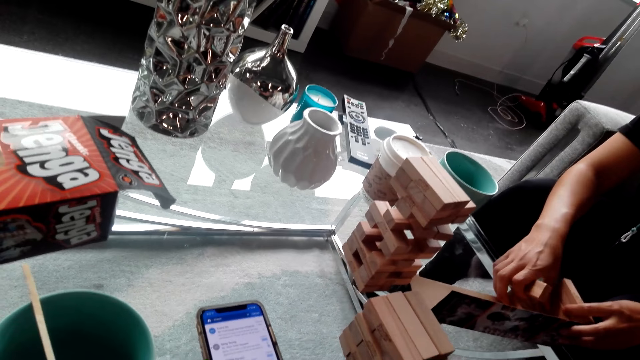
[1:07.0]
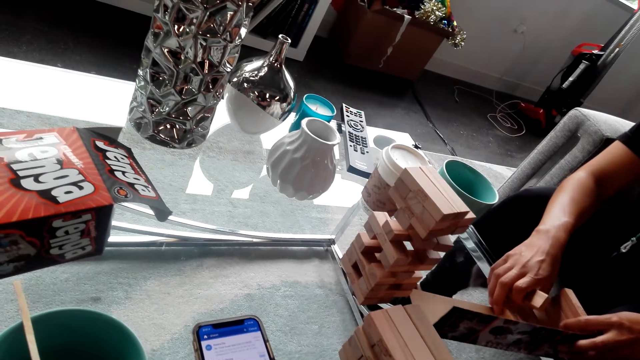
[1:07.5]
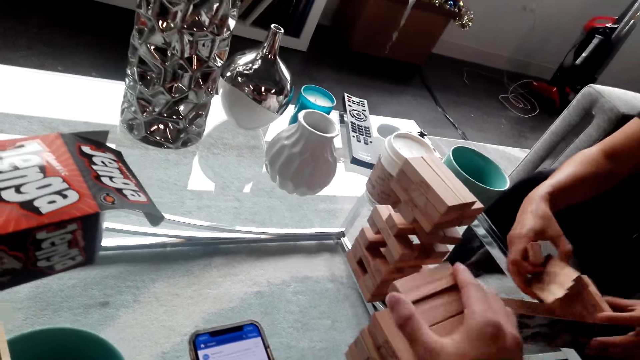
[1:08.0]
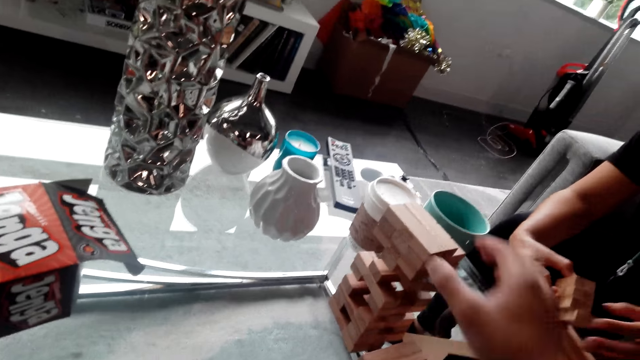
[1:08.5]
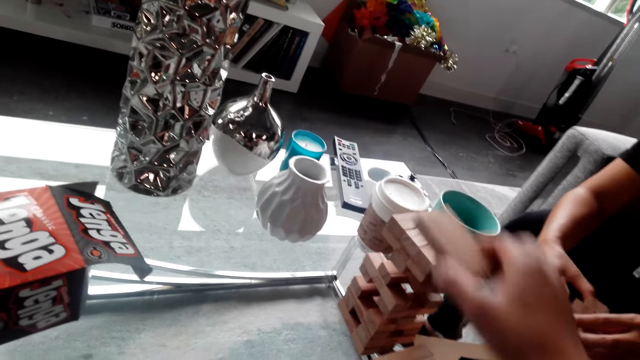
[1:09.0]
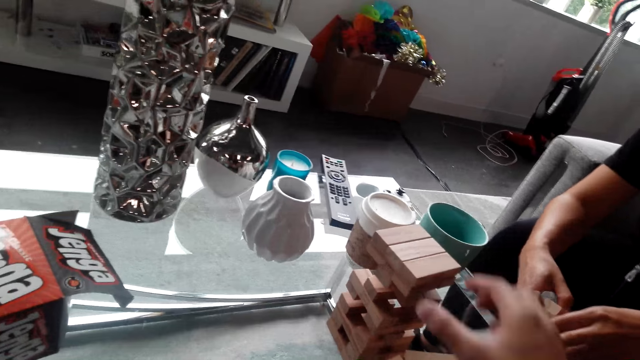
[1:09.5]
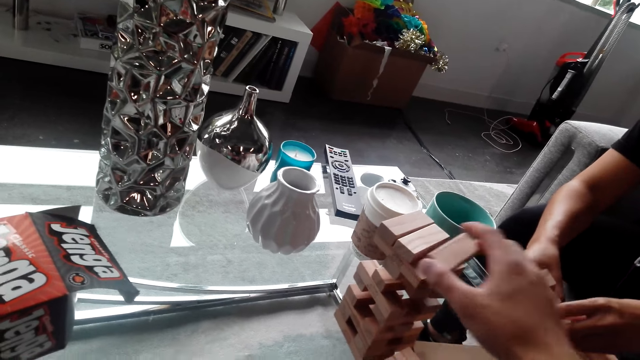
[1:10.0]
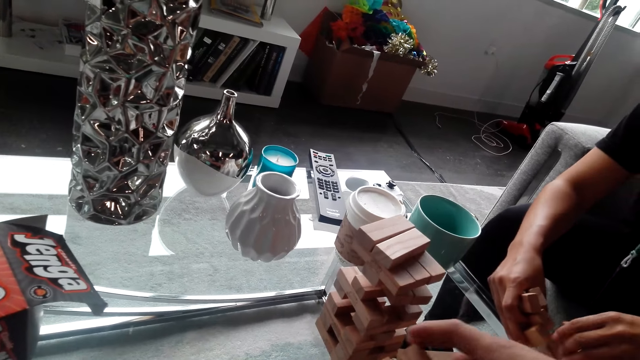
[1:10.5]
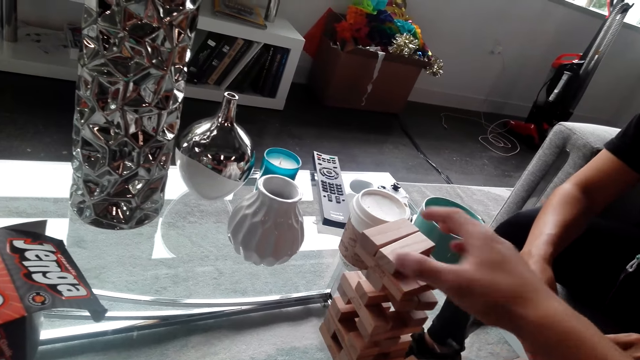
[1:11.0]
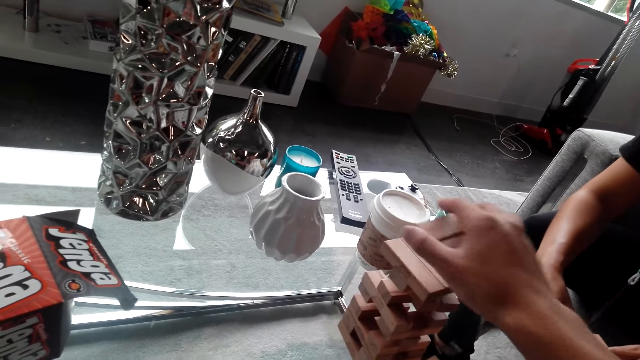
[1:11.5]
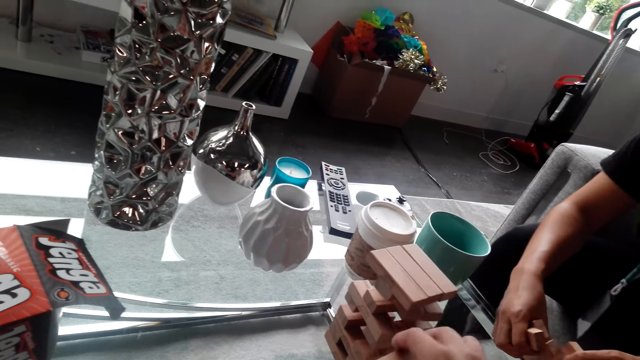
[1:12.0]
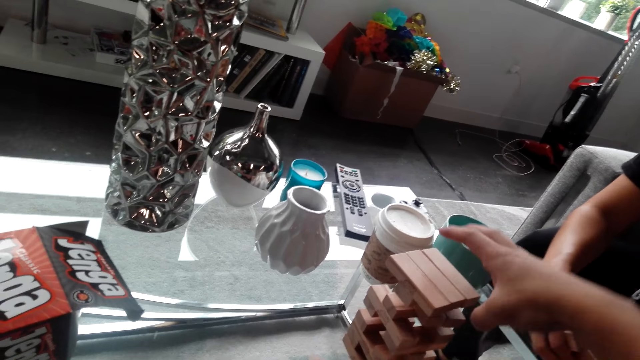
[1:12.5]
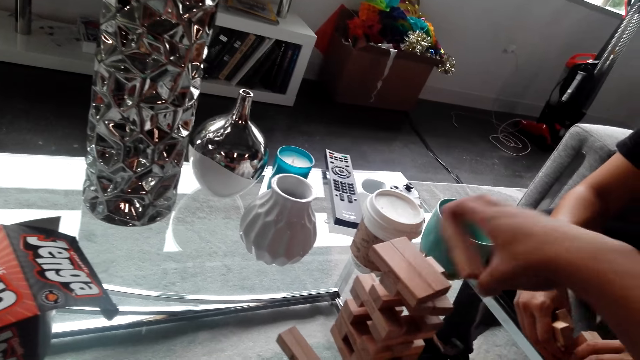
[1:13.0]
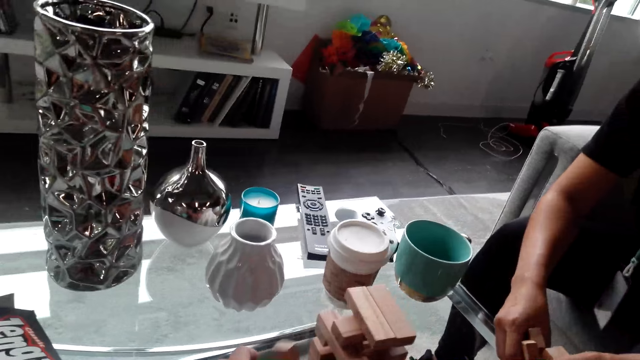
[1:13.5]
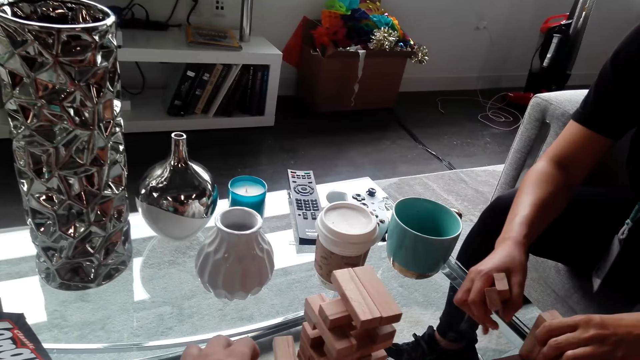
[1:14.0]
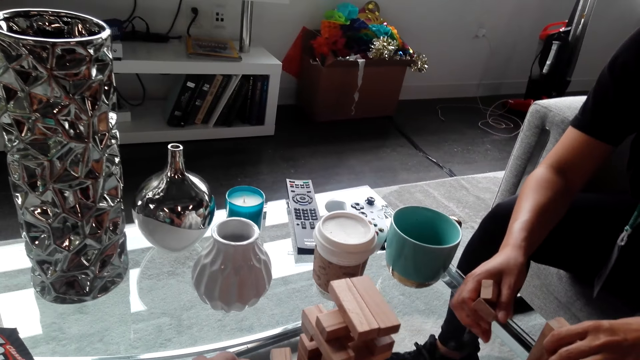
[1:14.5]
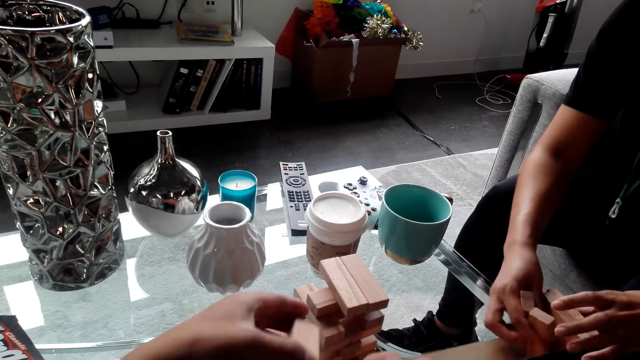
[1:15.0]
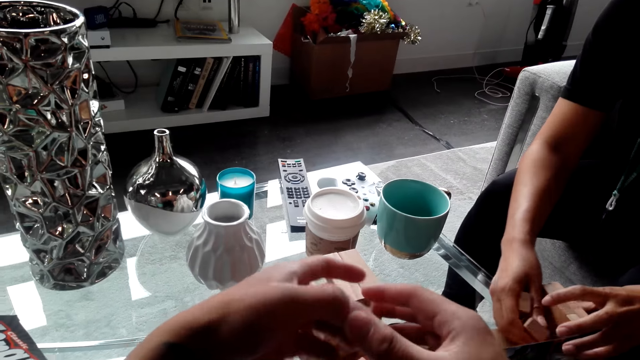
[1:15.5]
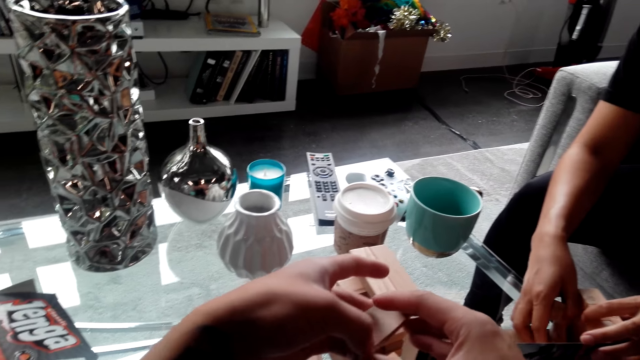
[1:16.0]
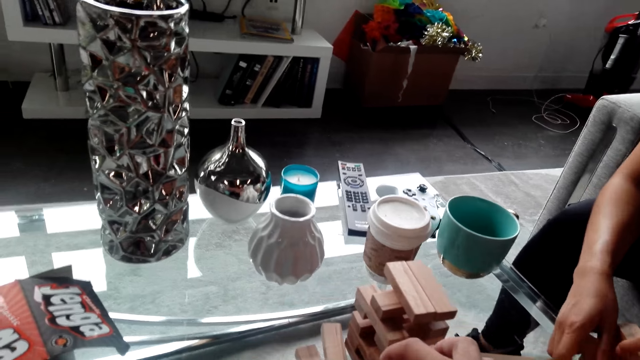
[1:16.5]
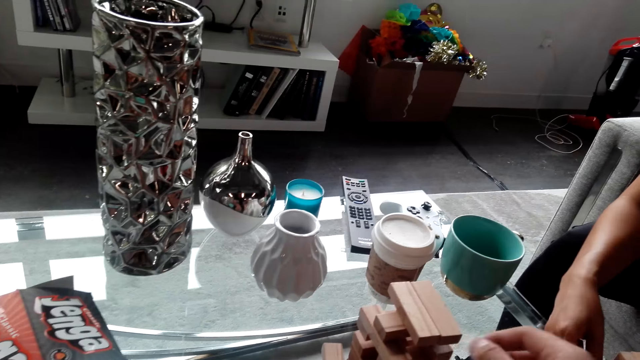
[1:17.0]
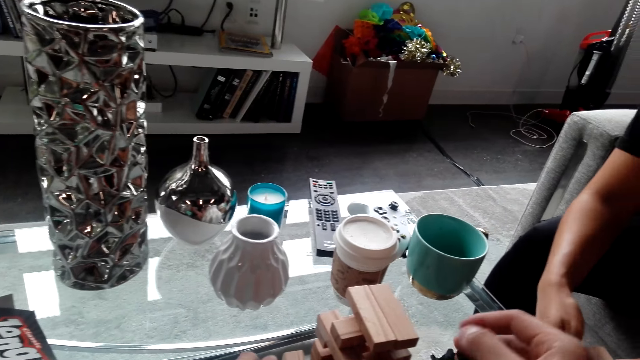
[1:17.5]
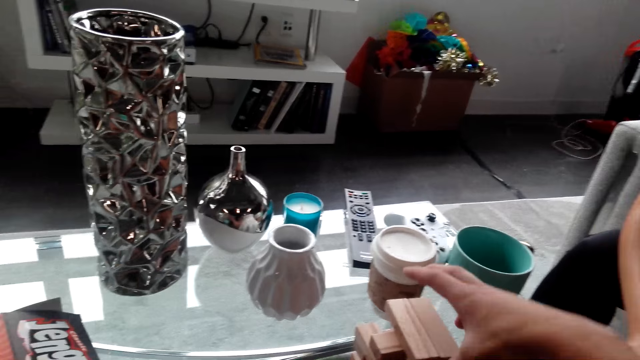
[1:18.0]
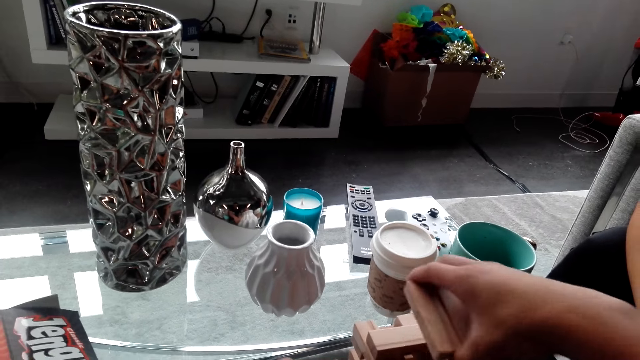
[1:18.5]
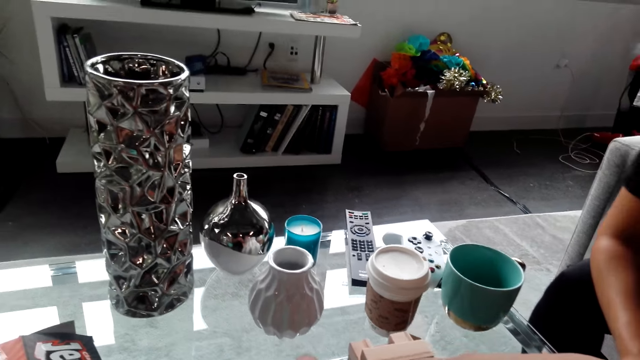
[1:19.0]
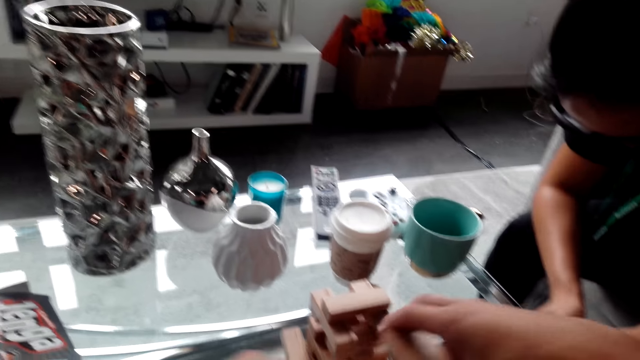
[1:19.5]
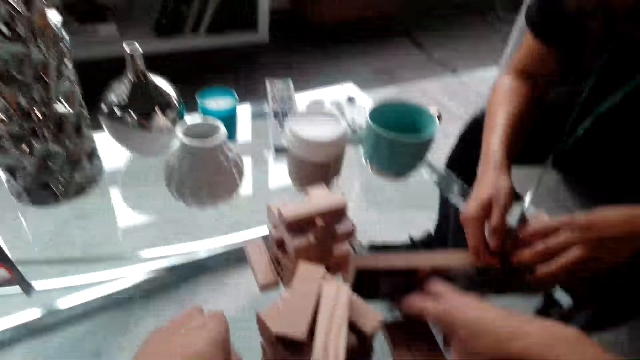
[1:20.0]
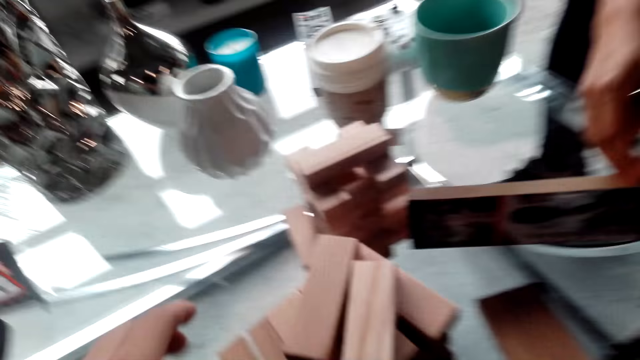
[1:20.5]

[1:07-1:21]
The lady arranges and picks up a Jenga wooden block. The camera wearer arranges the Jenga wooden blocks. The lady arranges and picks up a Jenga wooden block. The camera wearer arranges the Jenga wooden blocks. The lady arranges and picks up a Jenga wooden block. The camera wearer arranges the Jenga wooden blocks.

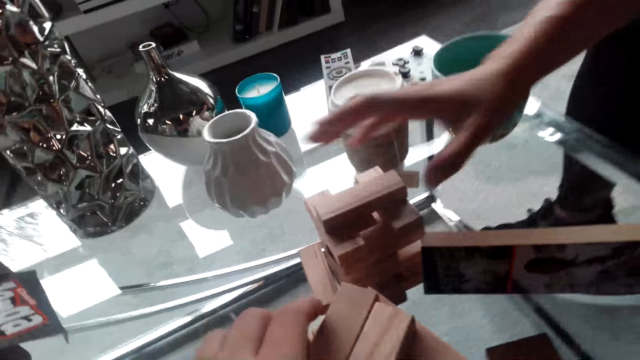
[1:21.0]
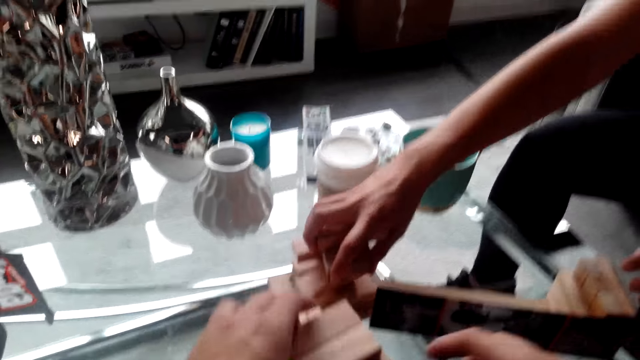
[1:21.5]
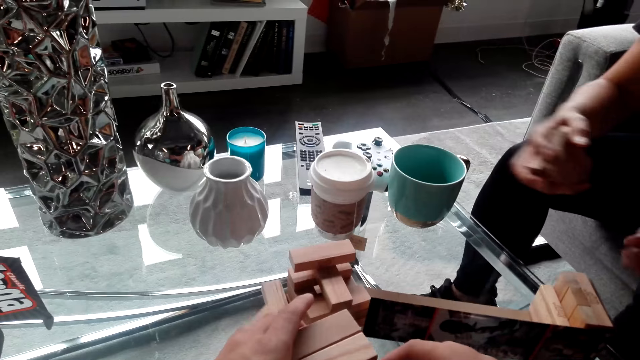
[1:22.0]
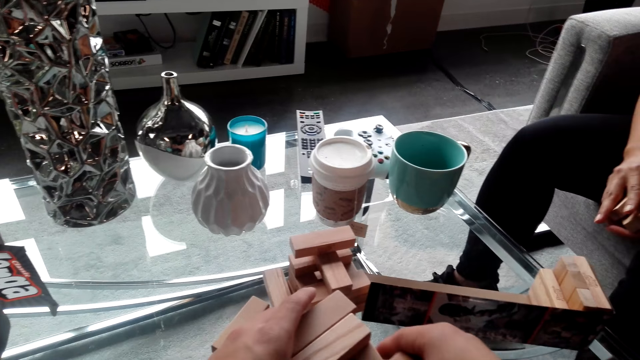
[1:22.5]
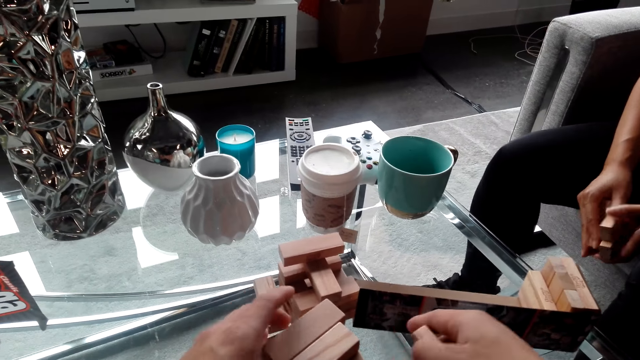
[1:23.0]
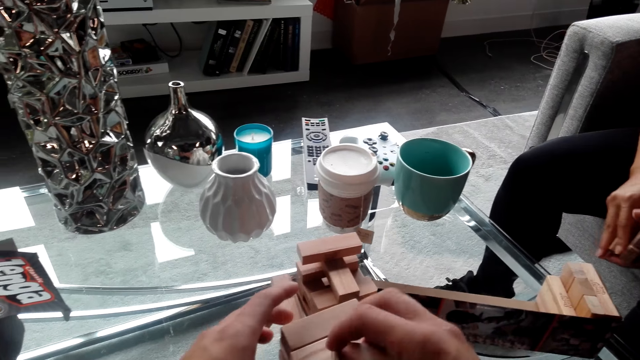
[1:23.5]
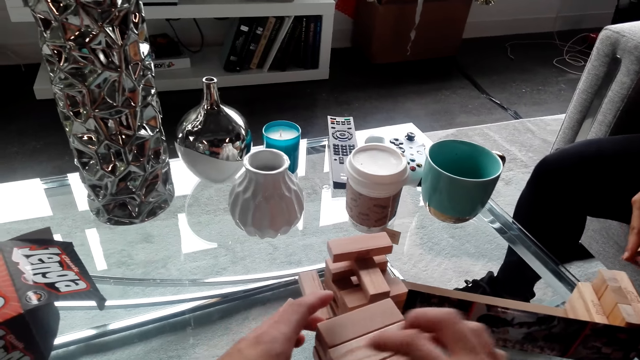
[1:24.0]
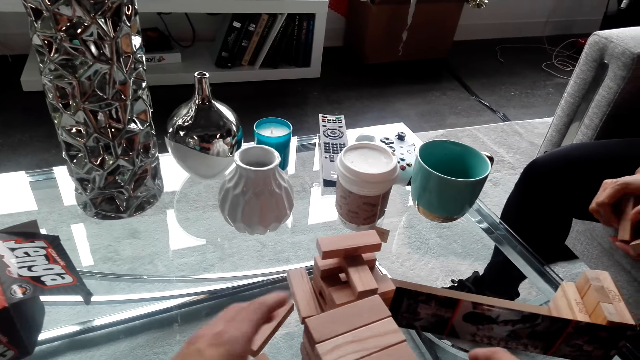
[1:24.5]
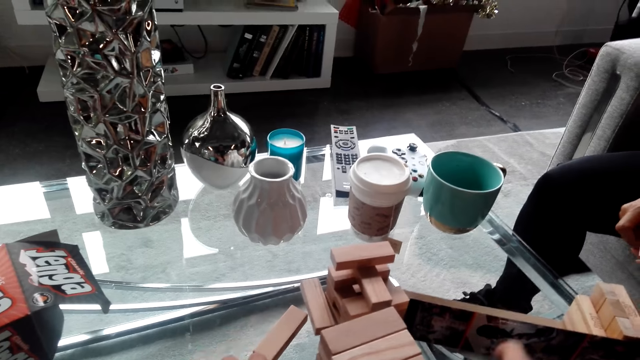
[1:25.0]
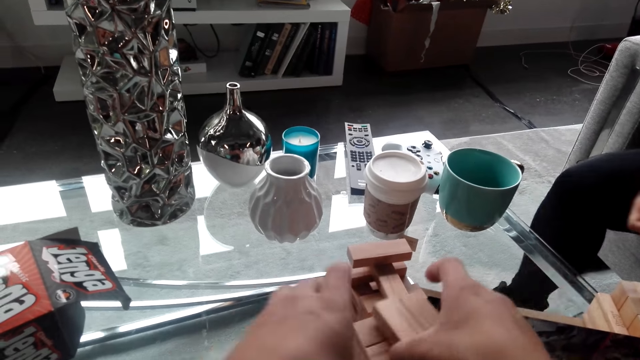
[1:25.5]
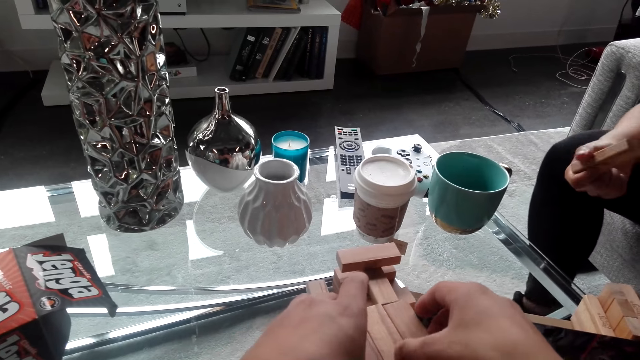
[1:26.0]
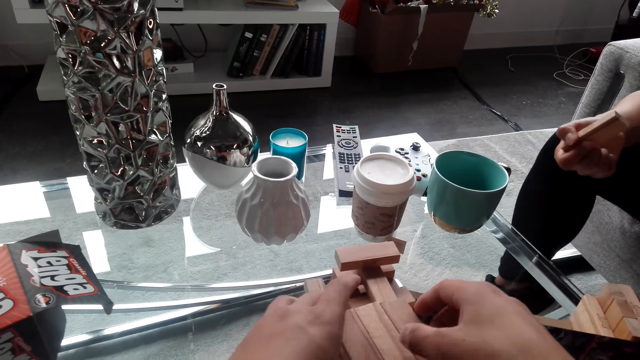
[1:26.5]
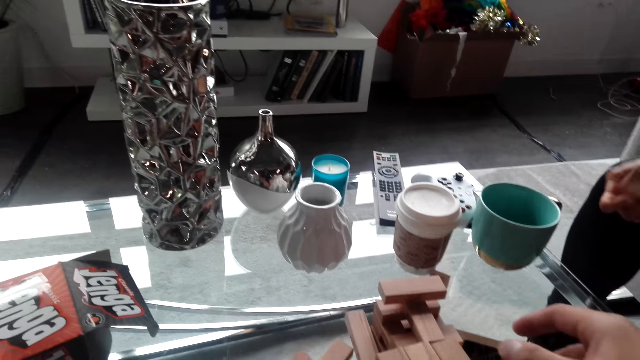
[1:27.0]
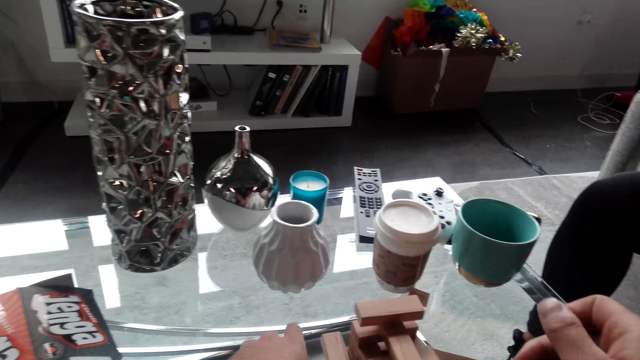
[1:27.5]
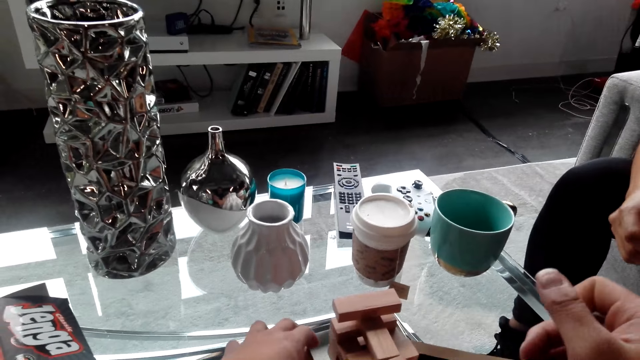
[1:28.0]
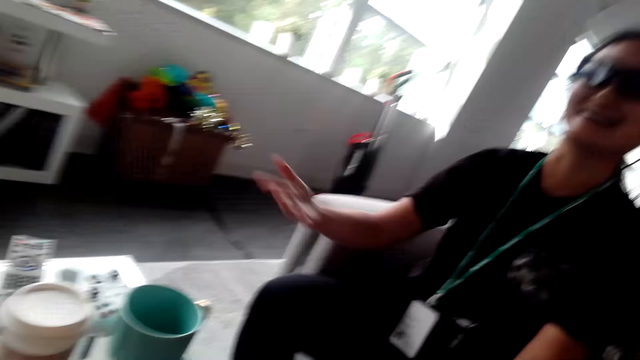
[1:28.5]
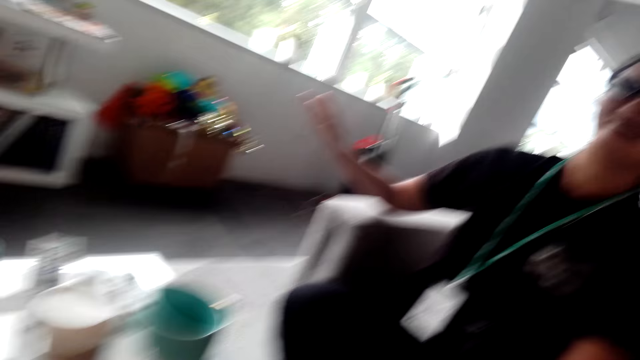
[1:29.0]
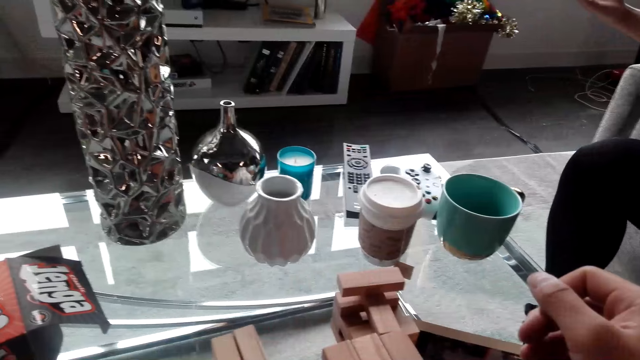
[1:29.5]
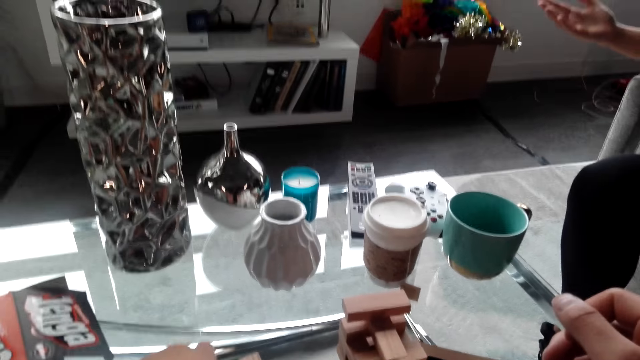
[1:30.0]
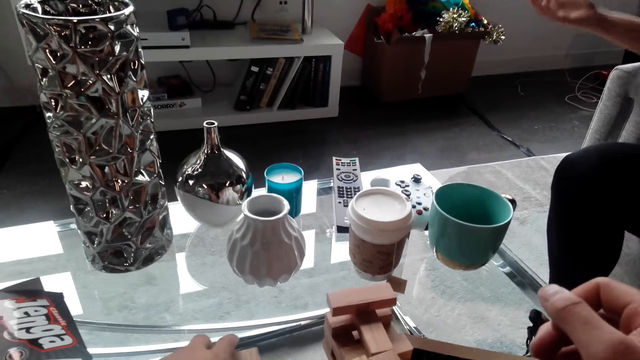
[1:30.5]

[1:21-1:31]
The lady arranges and picks up a Jenga wooden block. The camera wearer arranges the Jenga wooden blocks. They interact with the lady.
